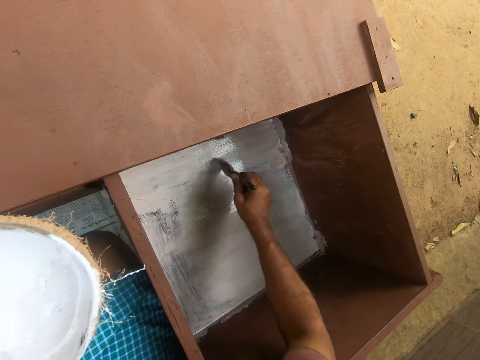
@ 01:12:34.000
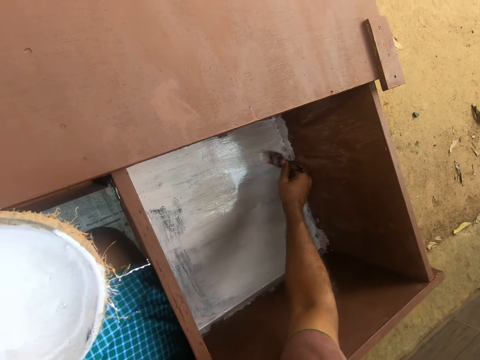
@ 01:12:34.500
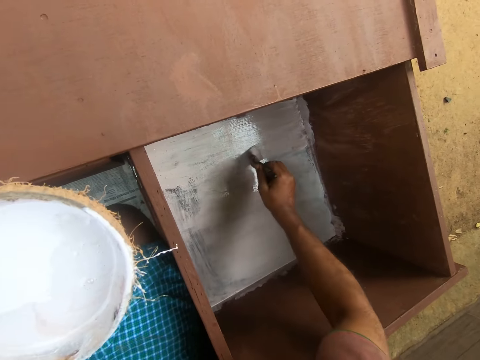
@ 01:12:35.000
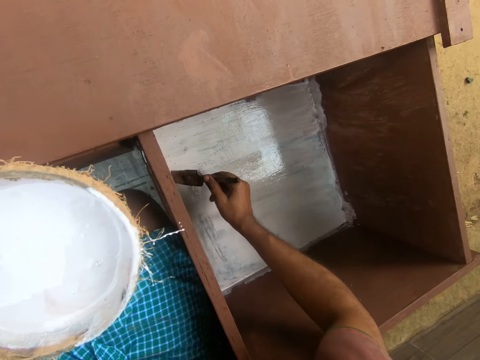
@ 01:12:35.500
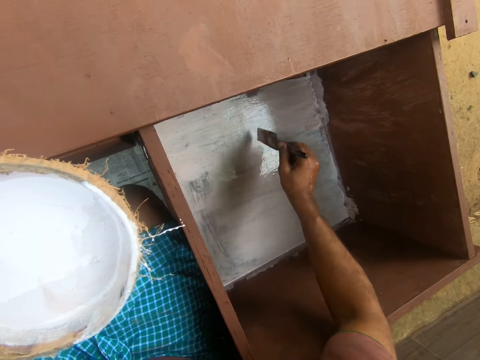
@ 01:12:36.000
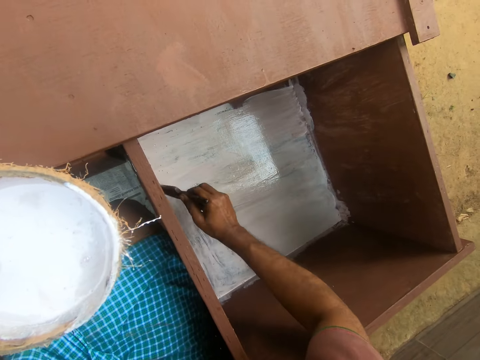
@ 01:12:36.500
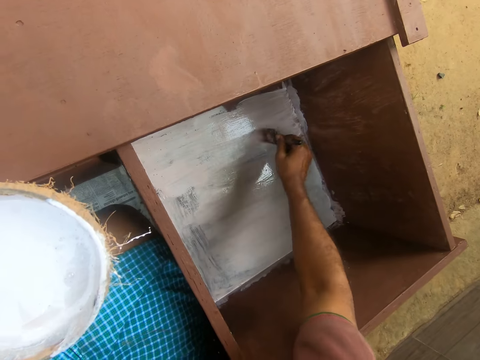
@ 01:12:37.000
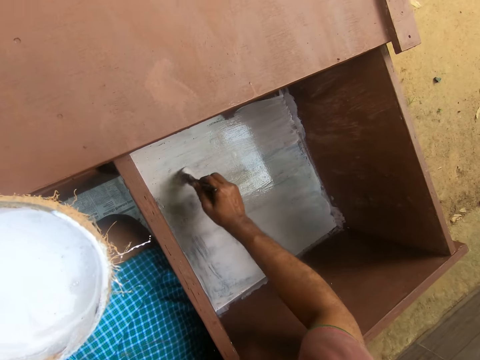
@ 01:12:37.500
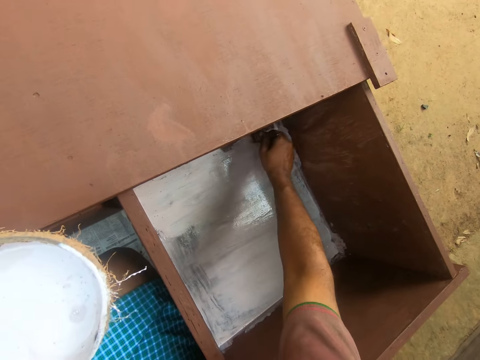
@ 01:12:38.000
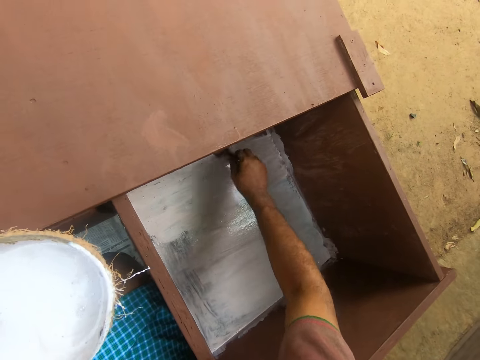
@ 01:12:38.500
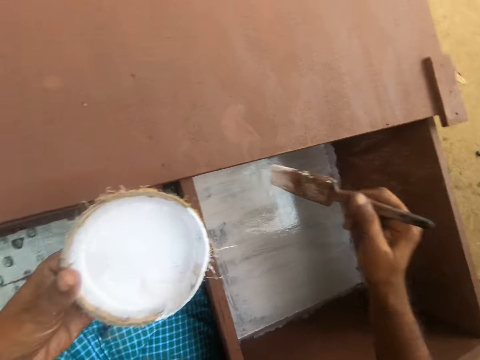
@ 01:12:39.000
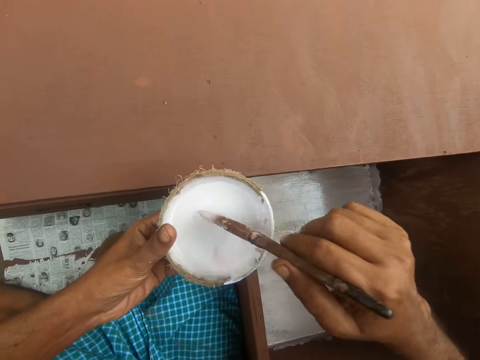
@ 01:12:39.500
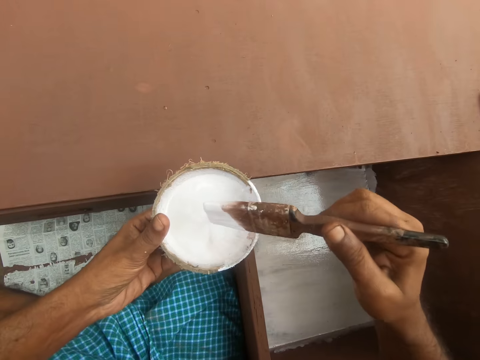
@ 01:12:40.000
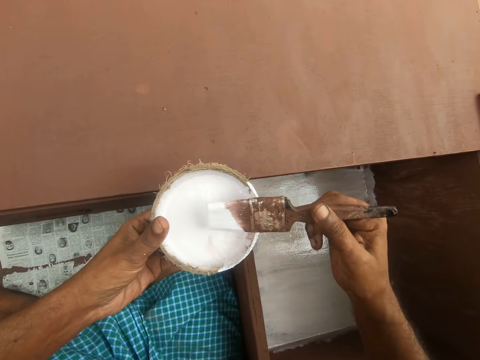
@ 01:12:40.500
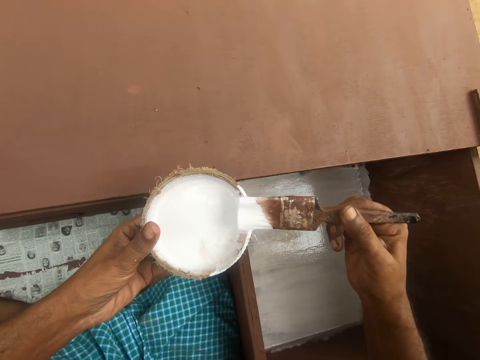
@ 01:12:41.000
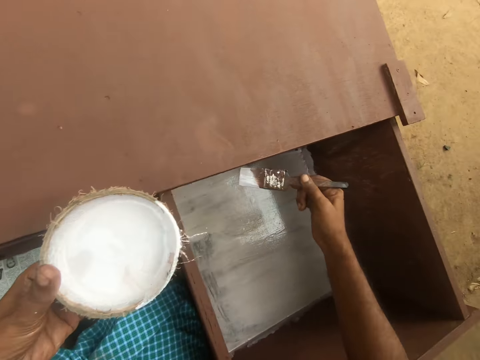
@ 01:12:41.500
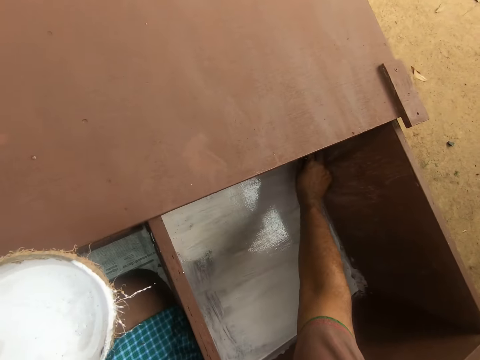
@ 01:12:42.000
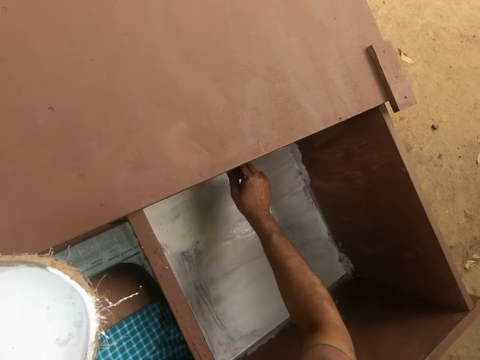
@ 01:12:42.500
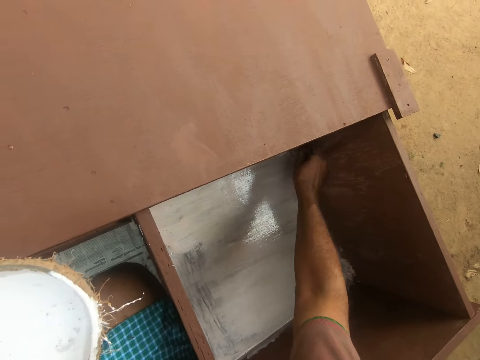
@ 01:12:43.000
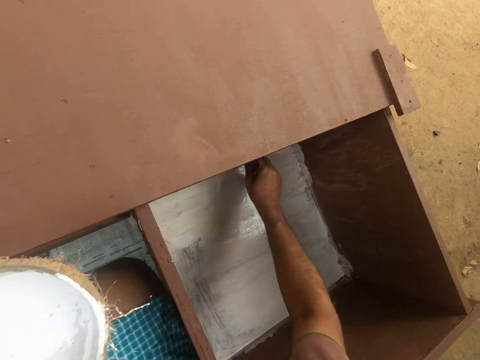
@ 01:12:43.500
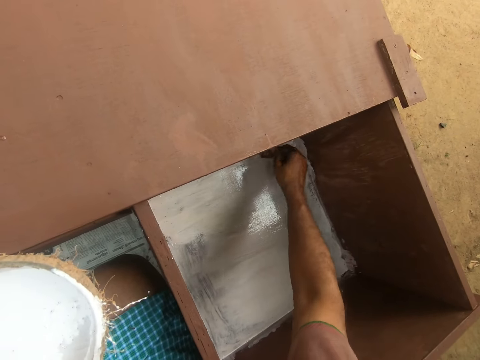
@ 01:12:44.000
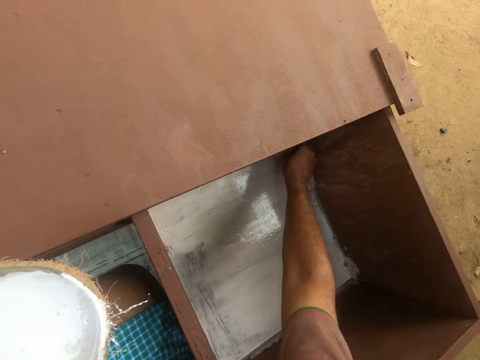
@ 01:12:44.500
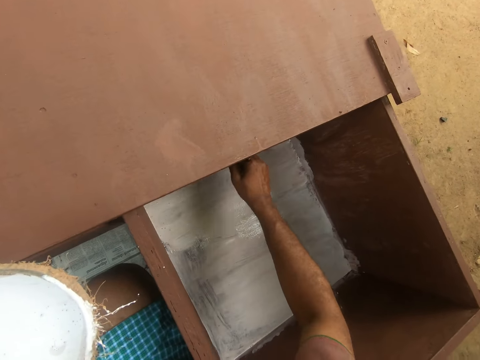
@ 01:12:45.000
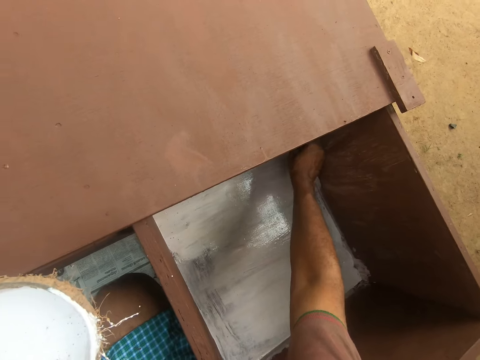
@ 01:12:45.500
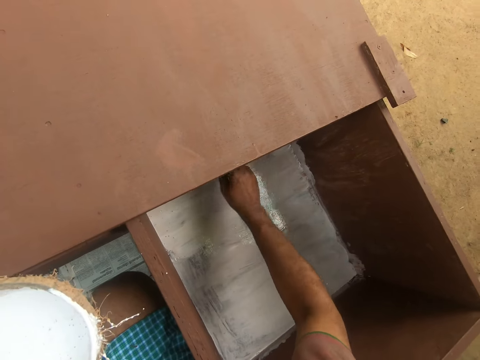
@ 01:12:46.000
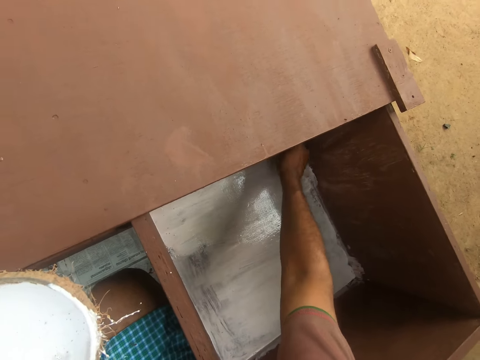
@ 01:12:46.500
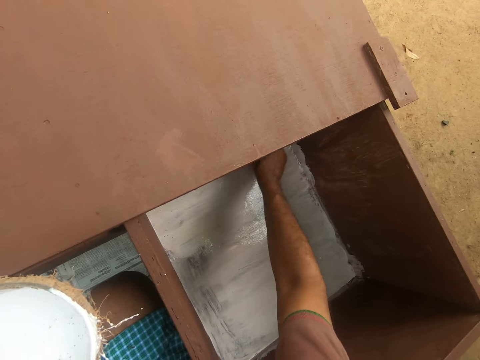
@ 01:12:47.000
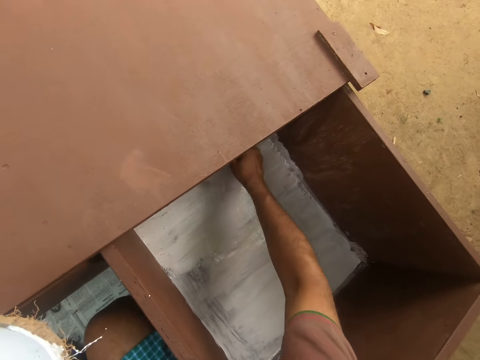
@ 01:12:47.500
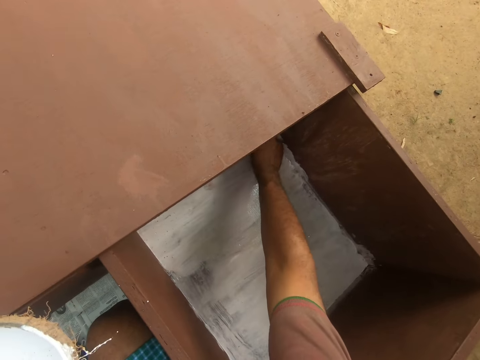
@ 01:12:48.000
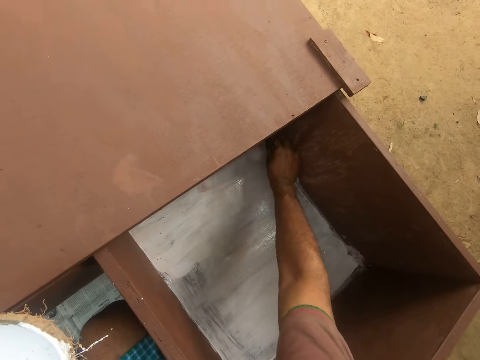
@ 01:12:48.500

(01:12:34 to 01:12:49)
The camera wearer lifts the paint brush. They dip the brush in the paint inside the bowl. They remove excess paint from the paint brush. They direct the paint brush towards the drawer. They paint the drawer using the paint brush.

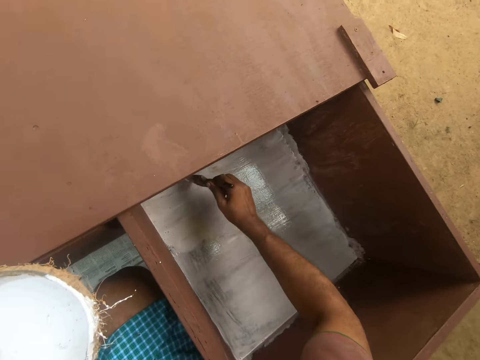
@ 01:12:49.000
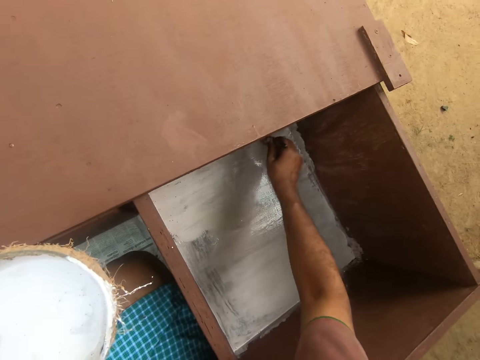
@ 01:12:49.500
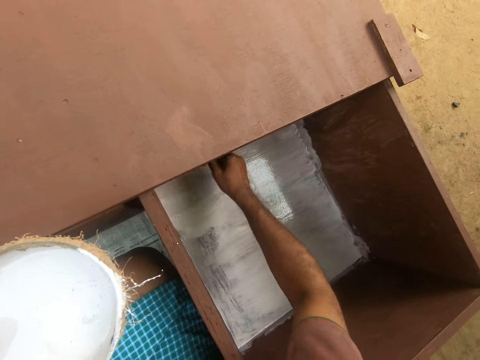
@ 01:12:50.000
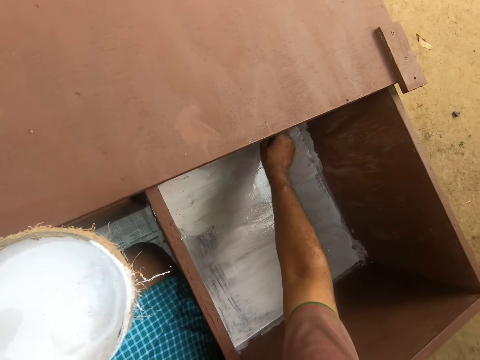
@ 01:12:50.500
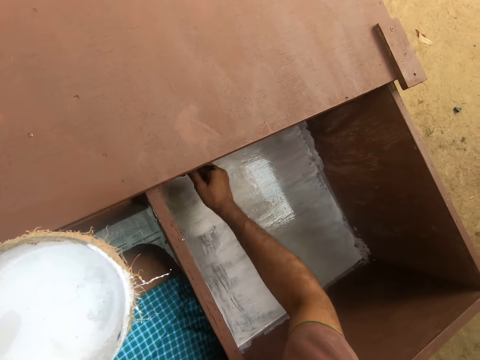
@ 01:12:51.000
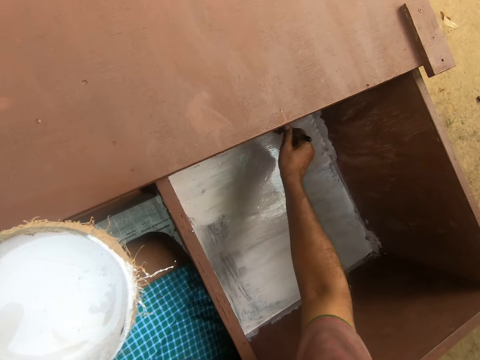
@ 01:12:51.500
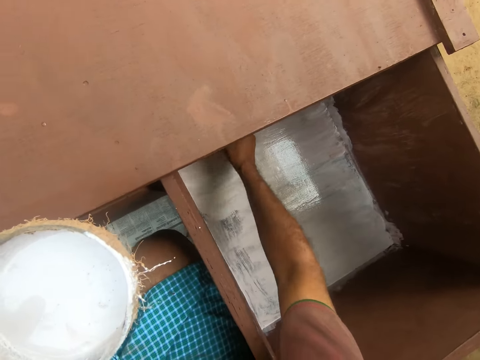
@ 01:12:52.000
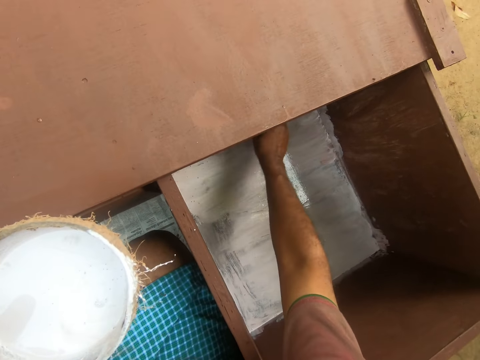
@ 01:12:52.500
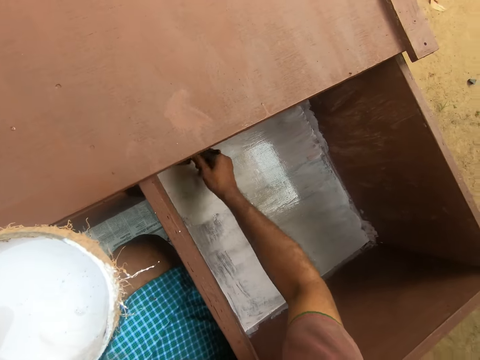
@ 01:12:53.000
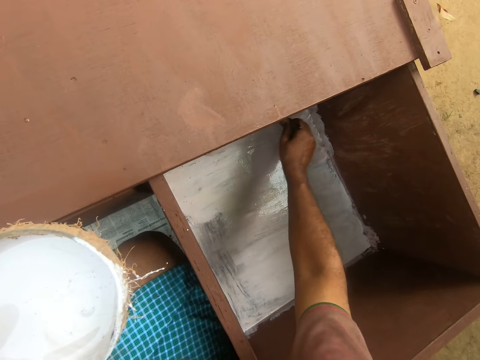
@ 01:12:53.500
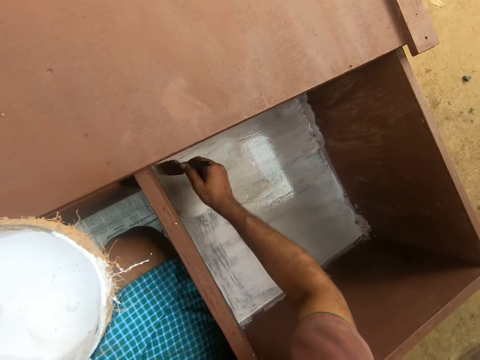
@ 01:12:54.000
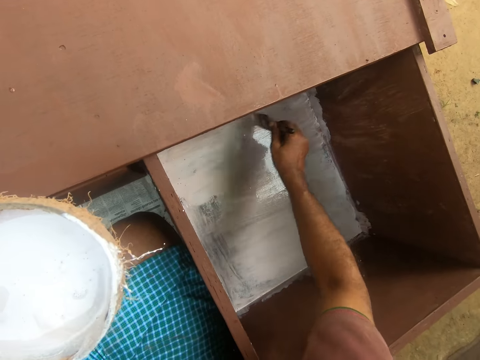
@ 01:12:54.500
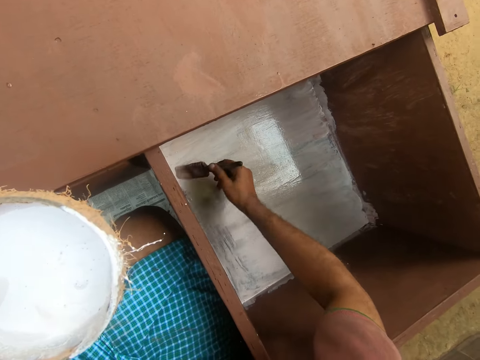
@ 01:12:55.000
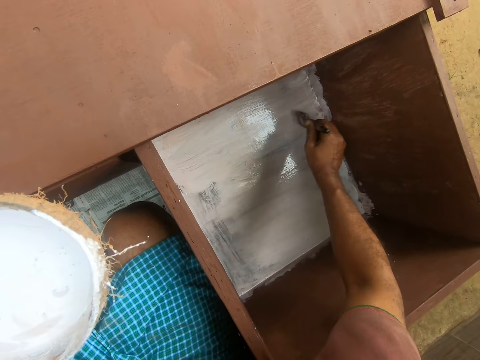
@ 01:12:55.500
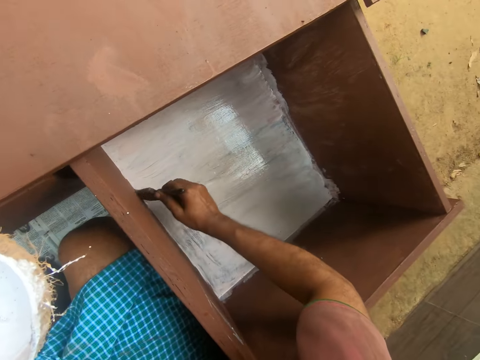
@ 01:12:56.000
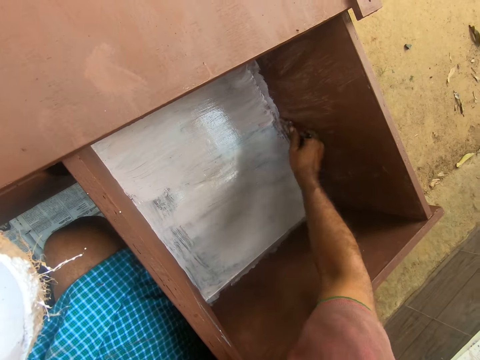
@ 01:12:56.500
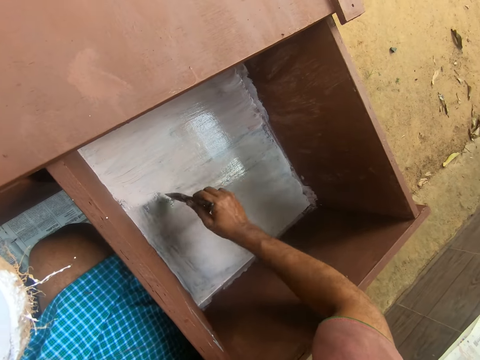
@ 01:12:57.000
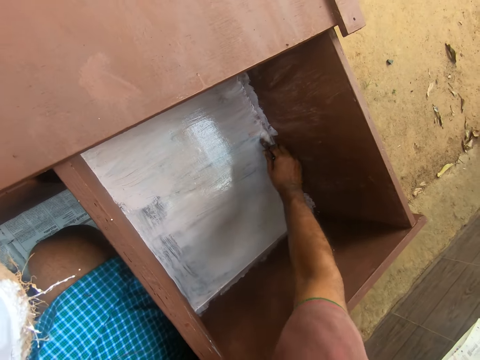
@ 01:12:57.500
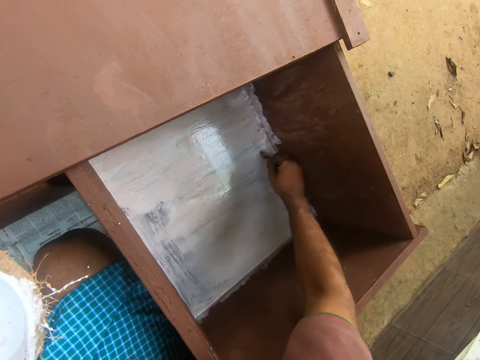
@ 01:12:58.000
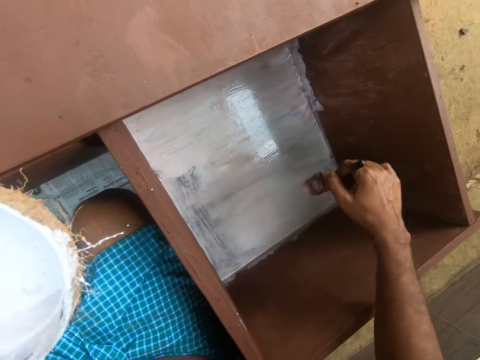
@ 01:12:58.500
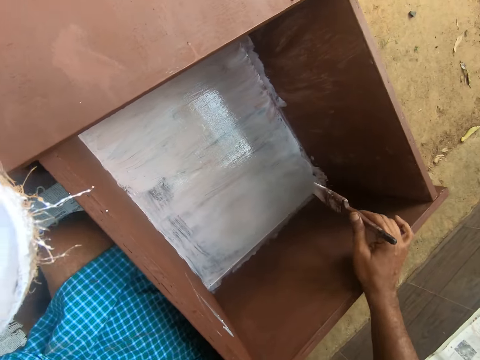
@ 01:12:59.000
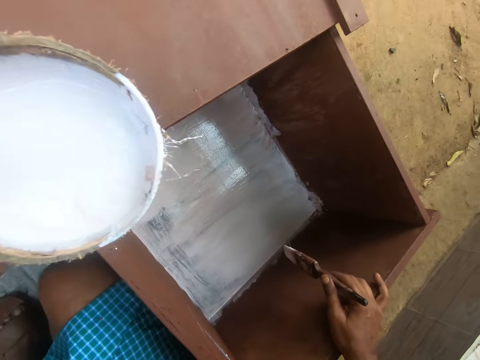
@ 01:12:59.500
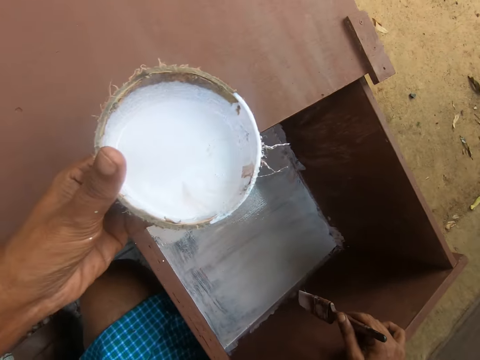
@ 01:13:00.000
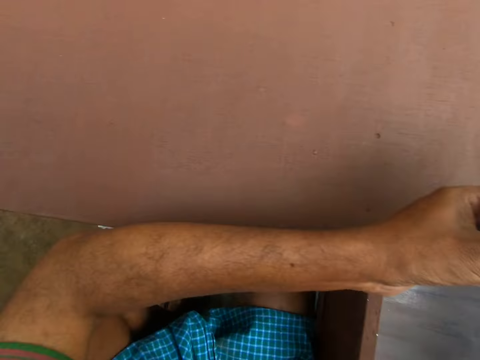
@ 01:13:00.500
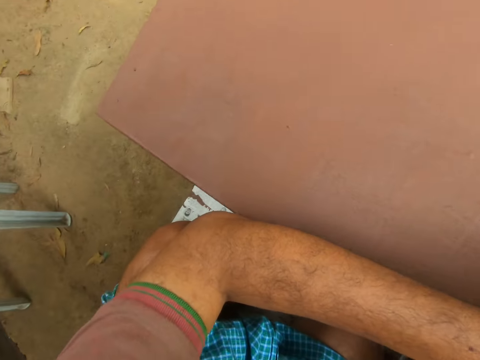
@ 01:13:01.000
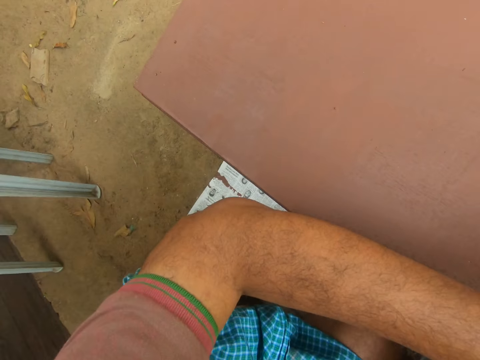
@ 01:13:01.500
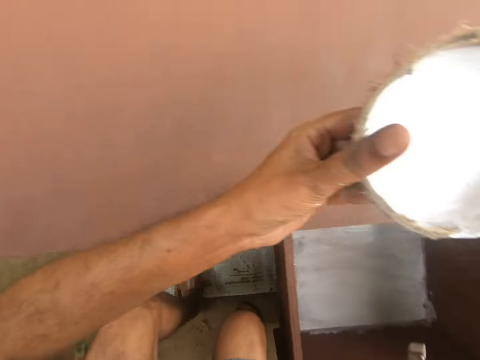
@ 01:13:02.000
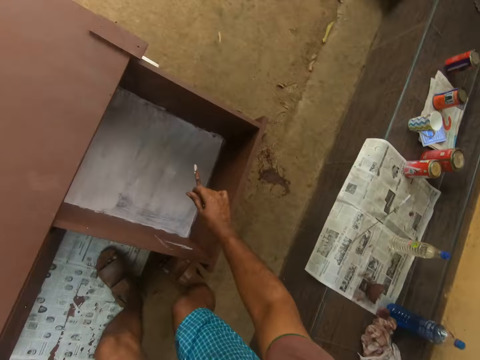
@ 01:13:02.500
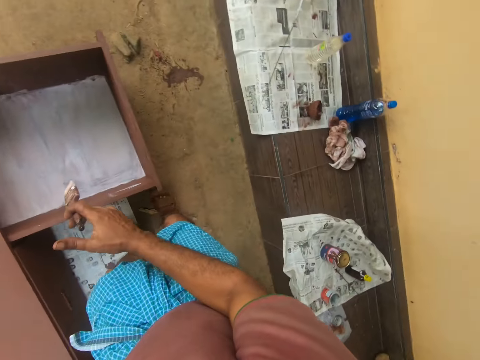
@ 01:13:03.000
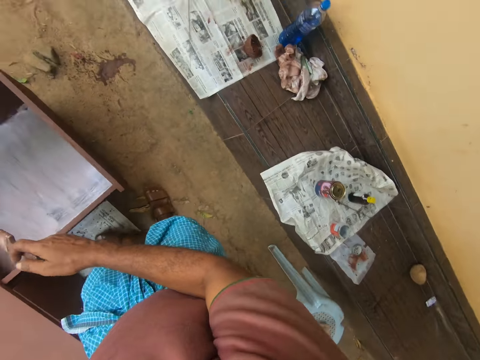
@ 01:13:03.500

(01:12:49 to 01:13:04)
The camera wearer rests his hand on the furniture. He supports himself with the drawer cabinet. He looks around. He stands to his feet. He looks around.
